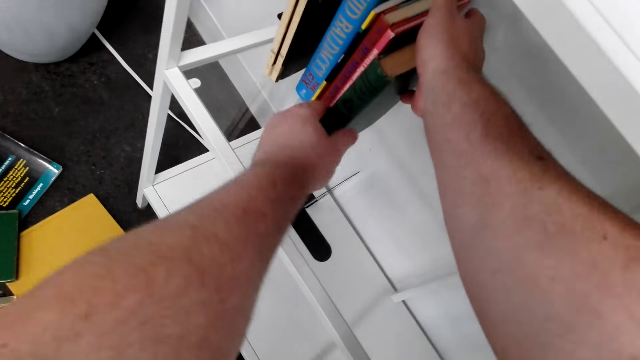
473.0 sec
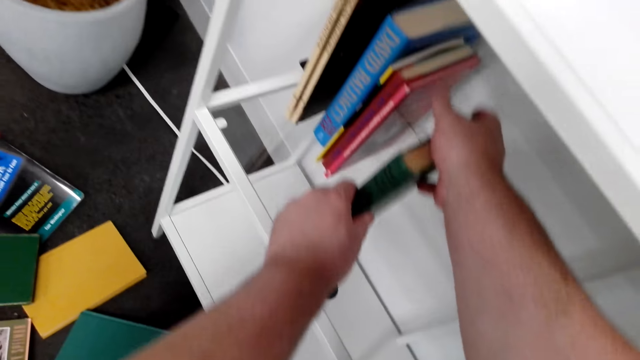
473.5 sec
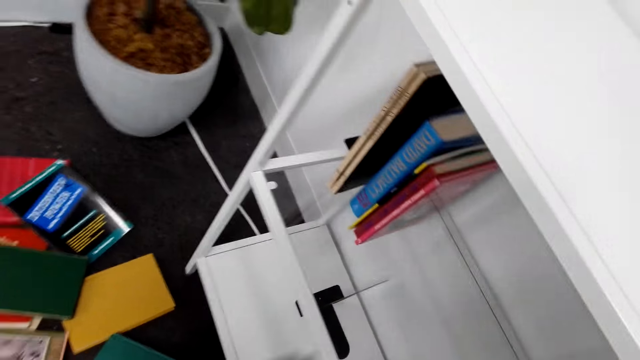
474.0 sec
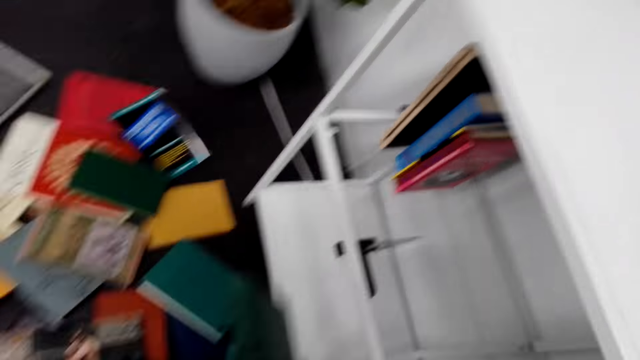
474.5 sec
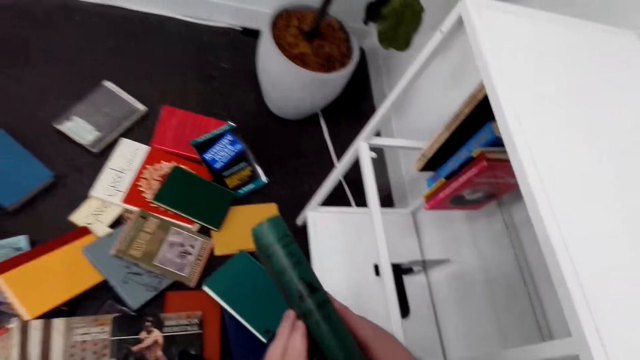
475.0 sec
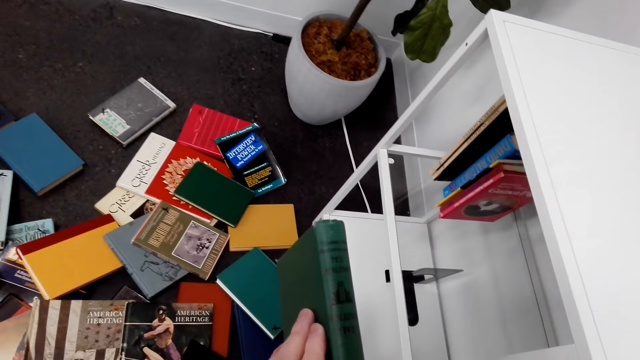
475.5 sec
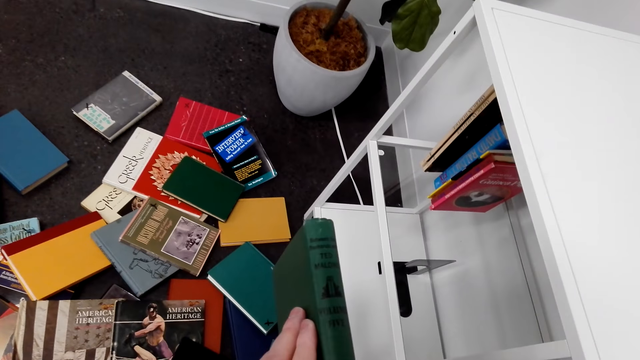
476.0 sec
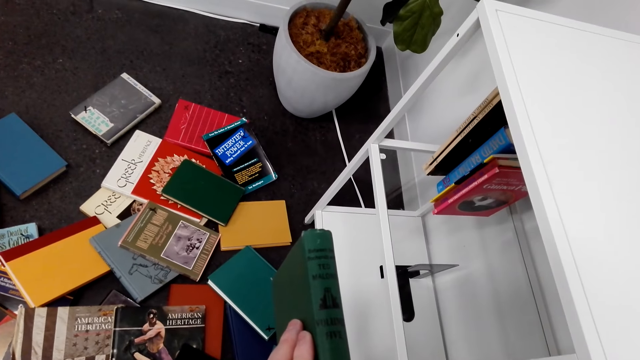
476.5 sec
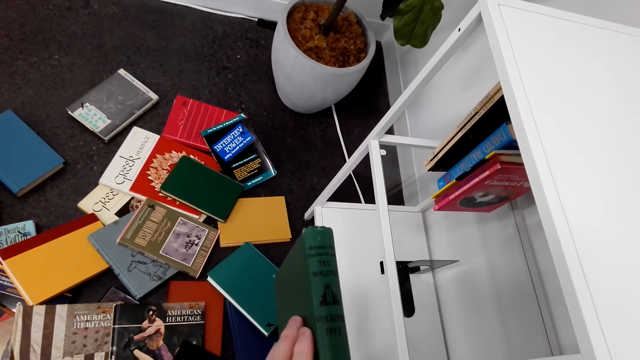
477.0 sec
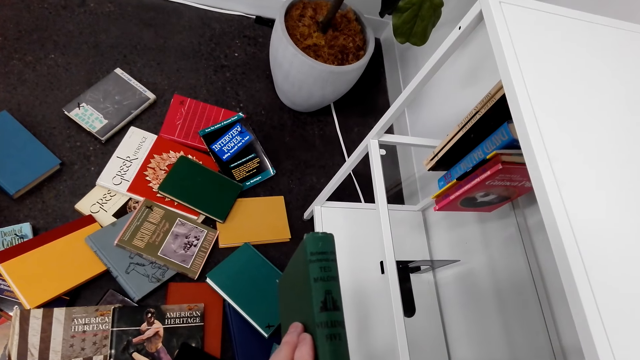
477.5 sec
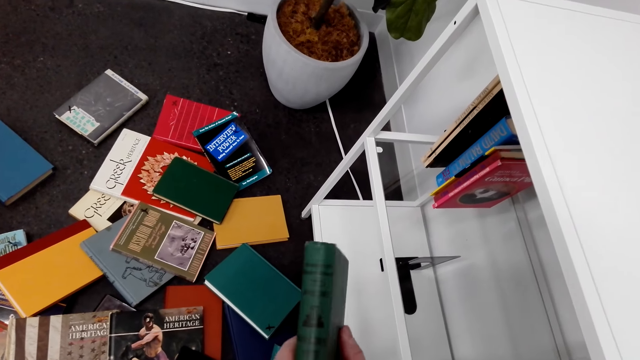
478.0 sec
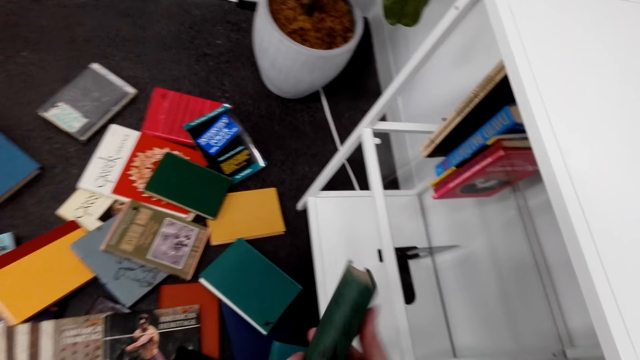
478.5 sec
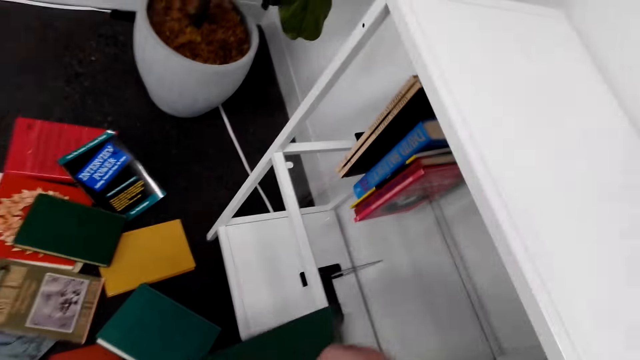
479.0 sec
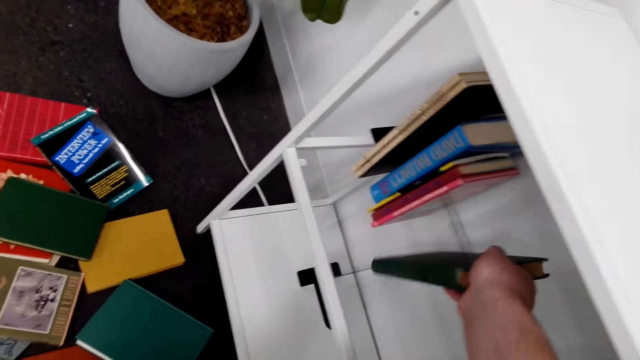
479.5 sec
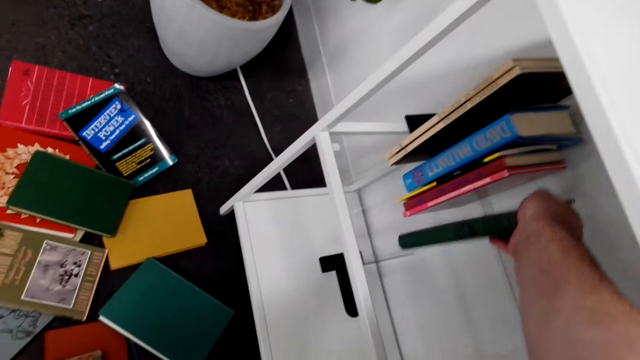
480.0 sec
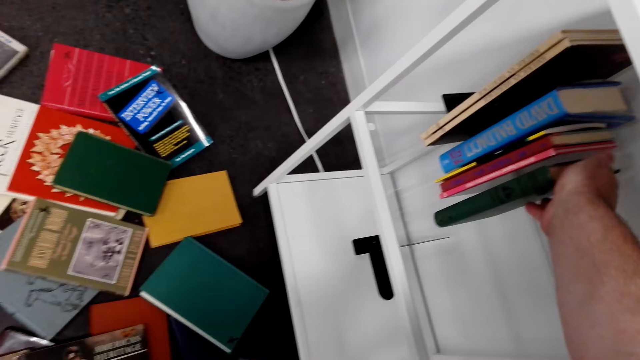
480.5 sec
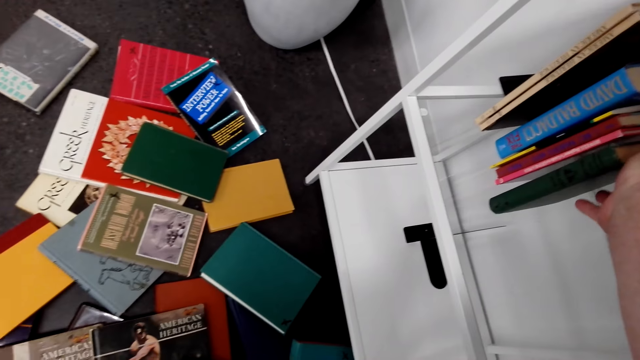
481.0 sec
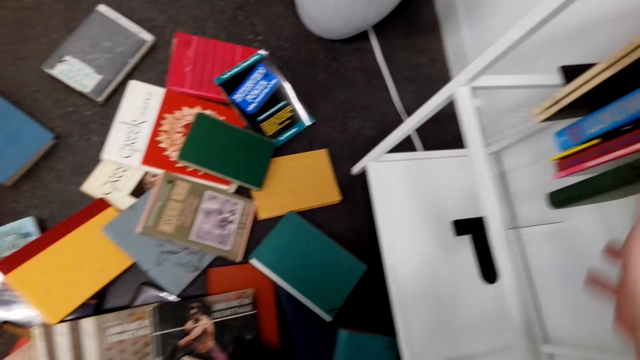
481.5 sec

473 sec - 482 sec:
The camera wearer removes a book from the shelf. They look at the book. They arrange the book on the shelf. They put the book on the shelf.

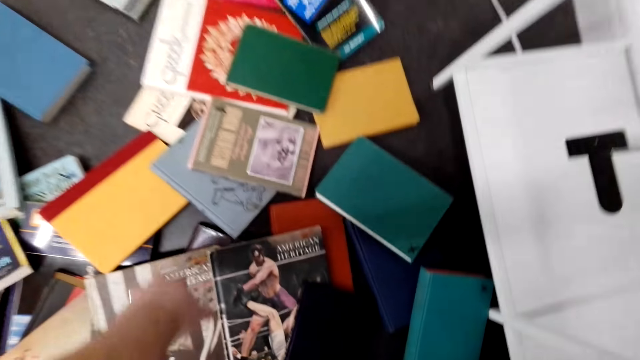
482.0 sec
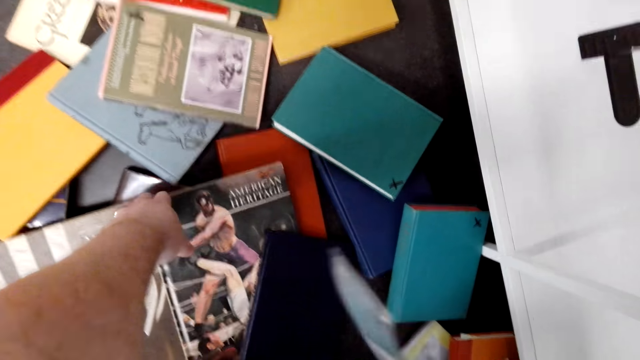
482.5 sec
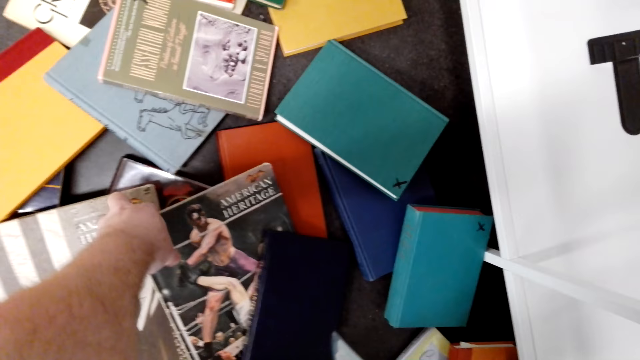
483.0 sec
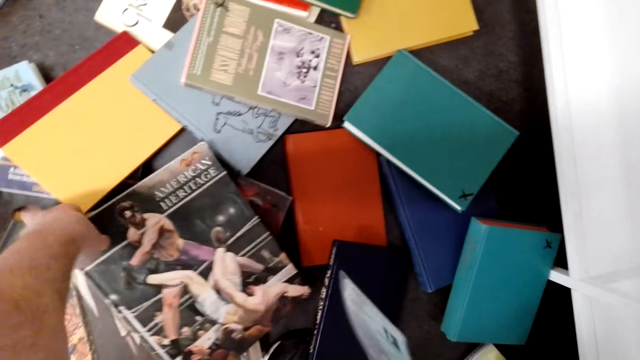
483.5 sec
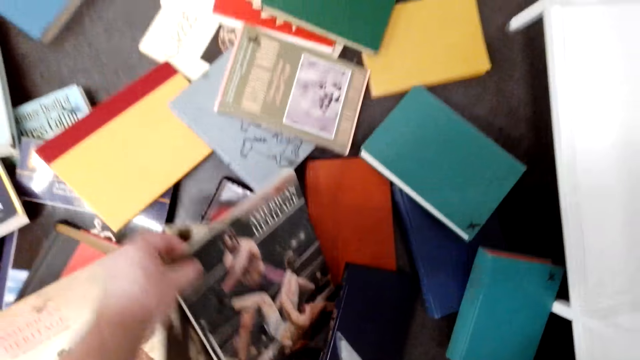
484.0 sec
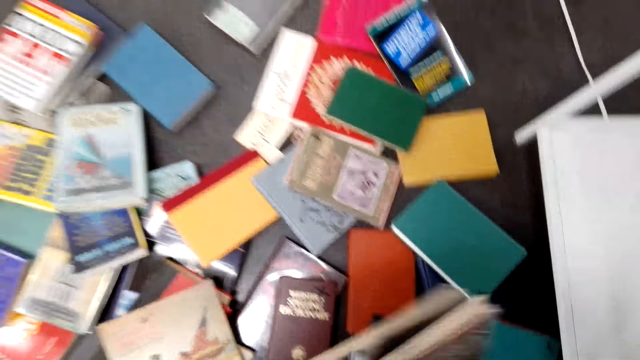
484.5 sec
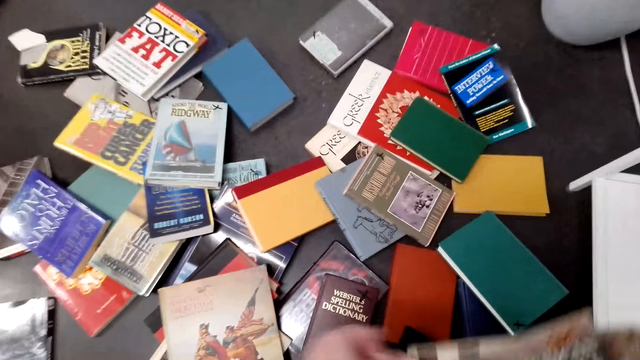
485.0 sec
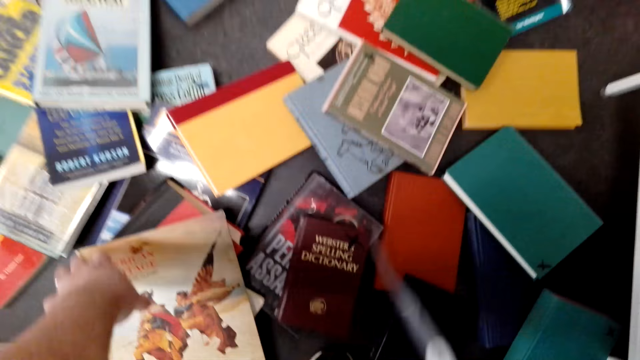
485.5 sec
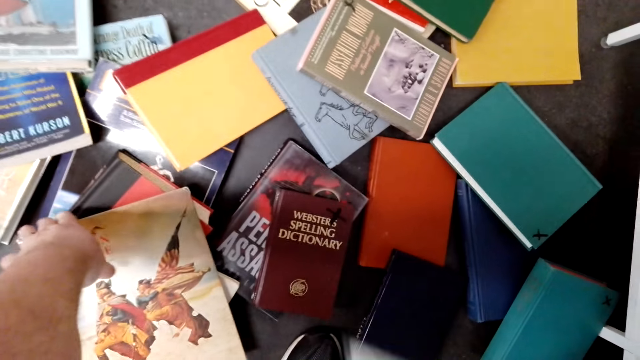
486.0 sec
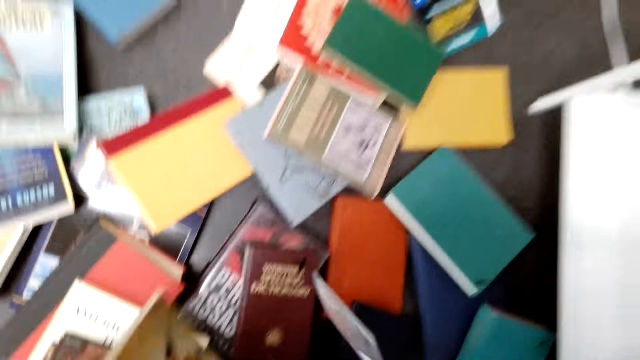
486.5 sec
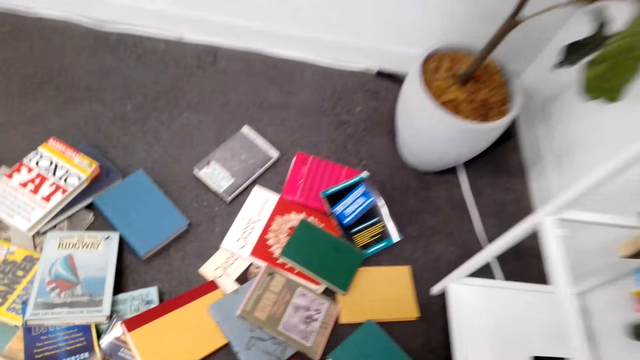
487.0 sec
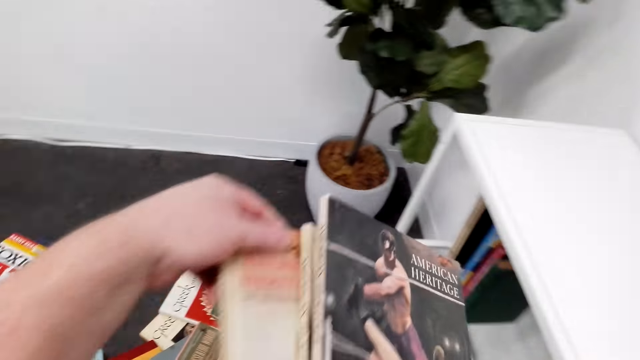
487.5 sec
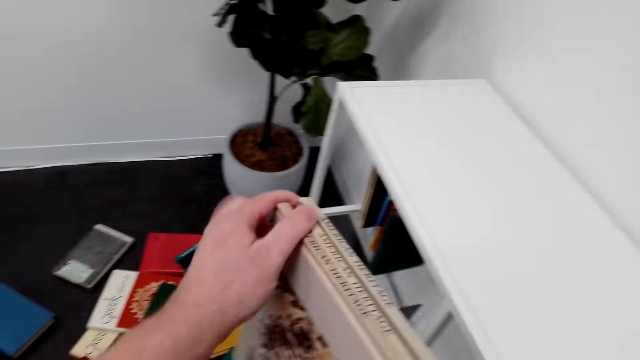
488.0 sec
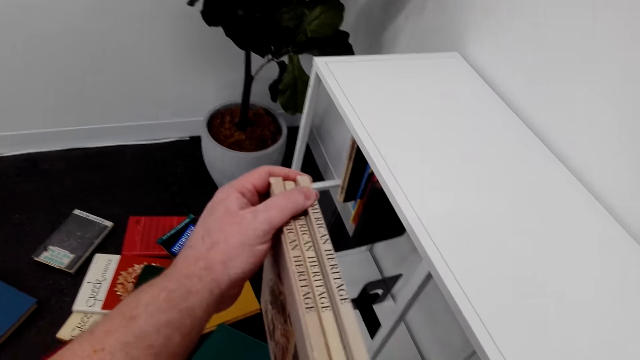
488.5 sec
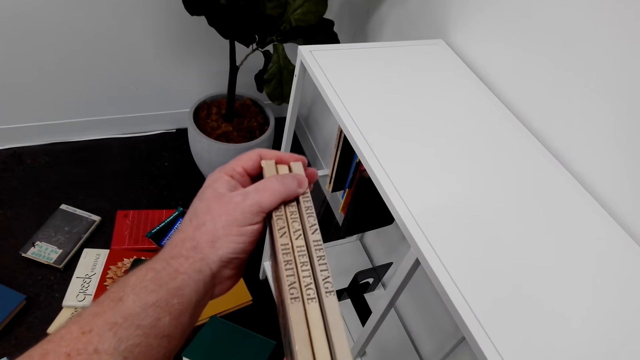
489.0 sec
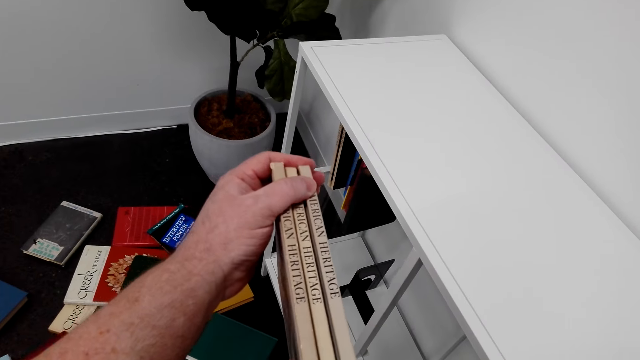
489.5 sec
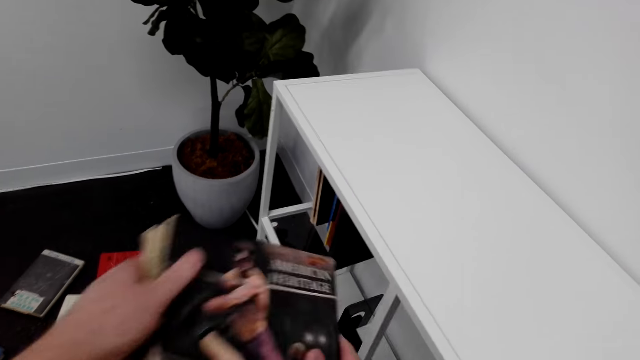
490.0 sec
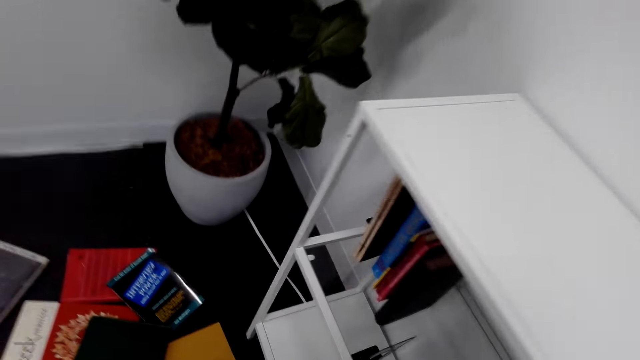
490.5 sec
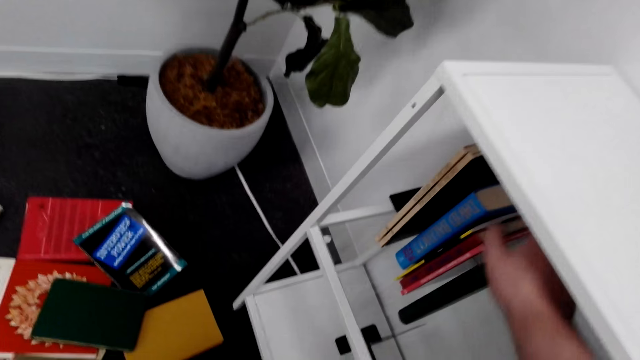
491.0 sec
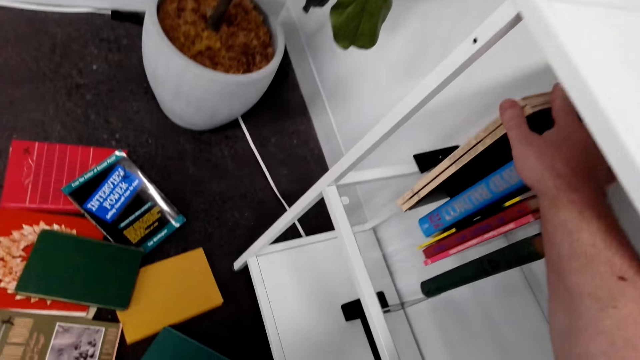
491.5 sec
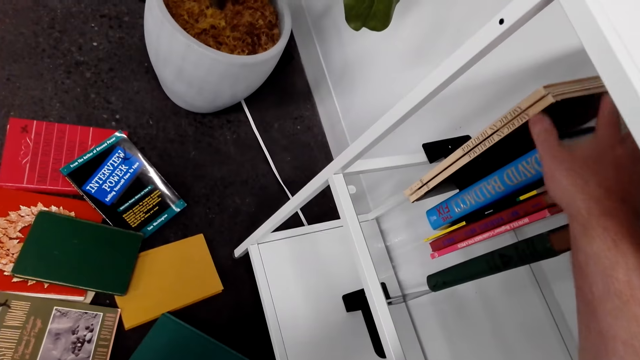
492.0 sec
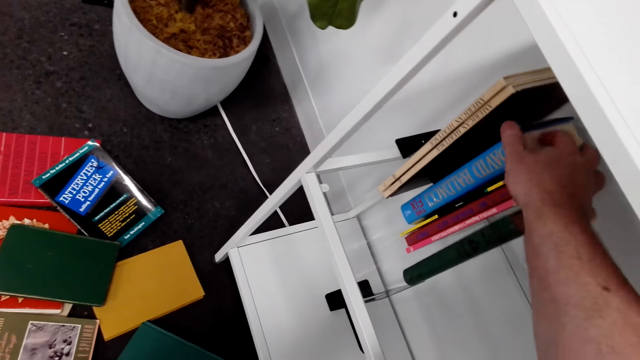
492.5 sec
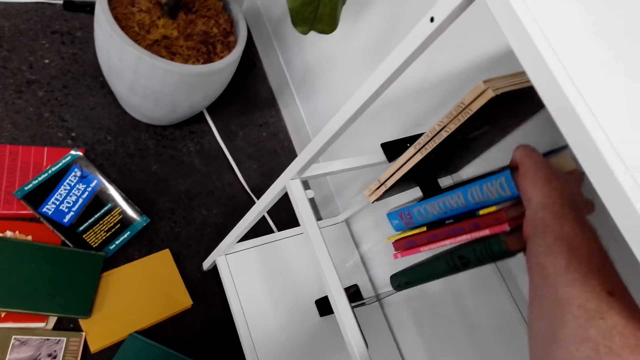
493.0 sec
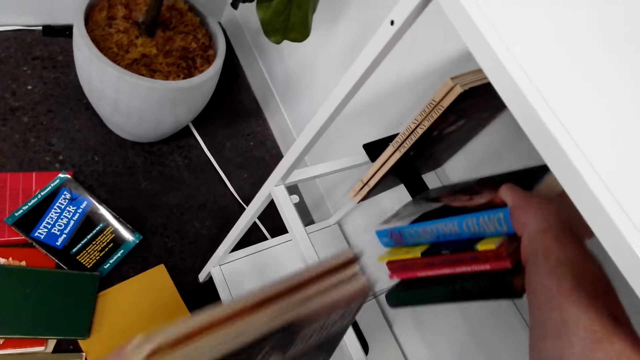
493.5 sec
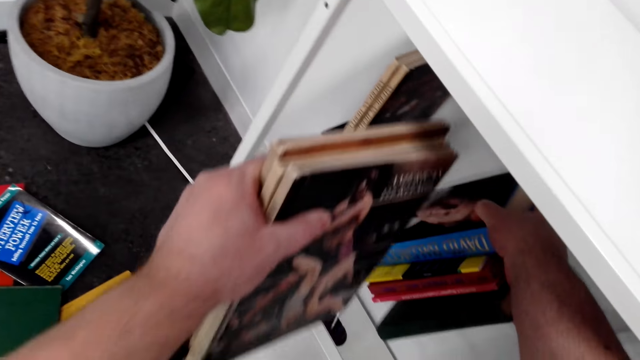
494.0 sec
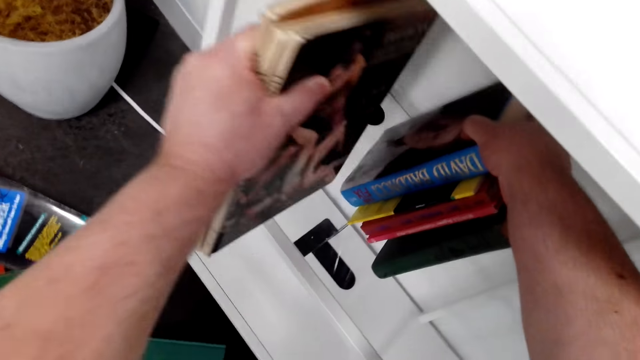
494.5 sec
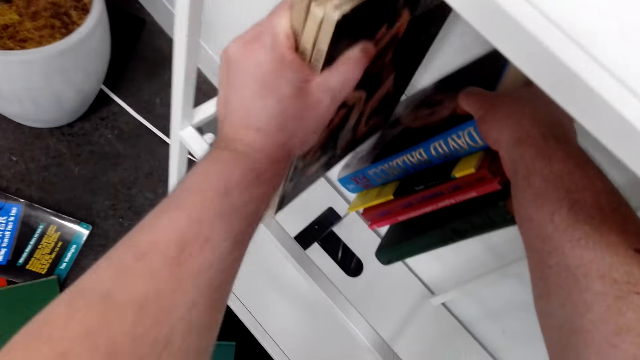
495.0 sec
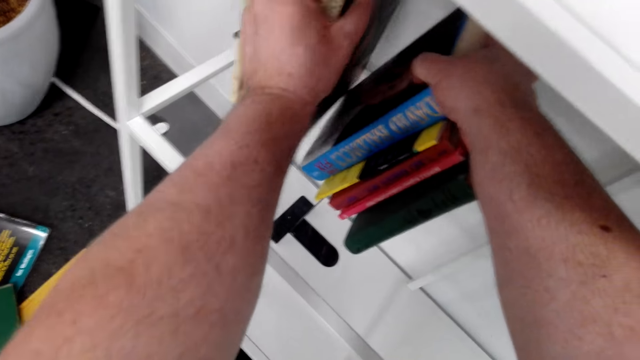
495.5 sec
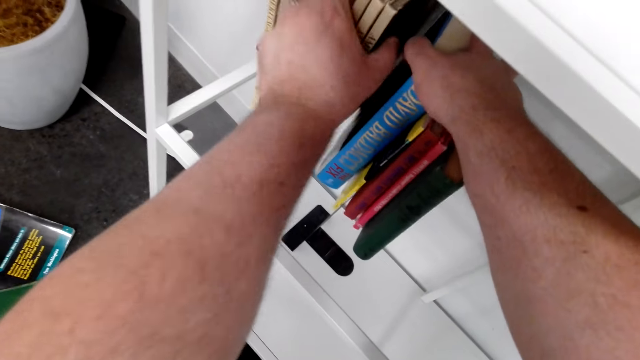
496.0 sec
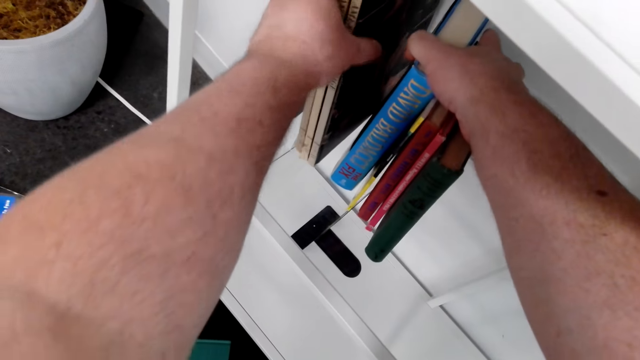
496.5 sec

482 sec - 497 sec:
The camera wearer picks up a book. They pick up another book. They pick up books. They squeeze books from the shelf. They arrange the books on the shelf. They put the books on the shelf.
